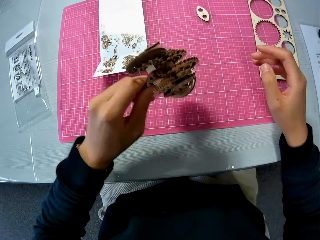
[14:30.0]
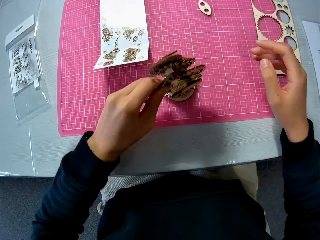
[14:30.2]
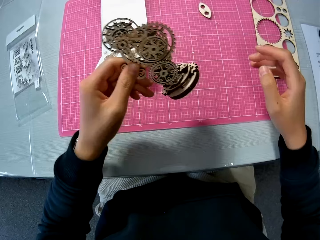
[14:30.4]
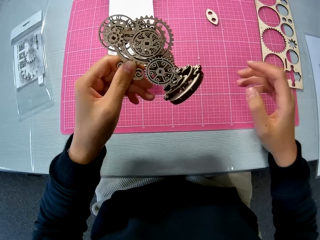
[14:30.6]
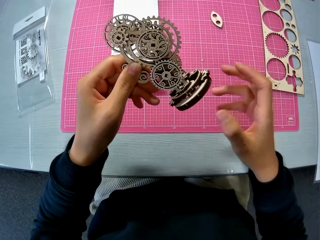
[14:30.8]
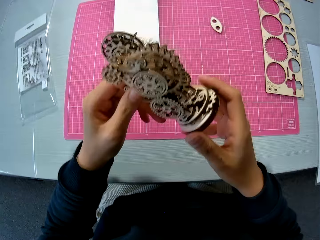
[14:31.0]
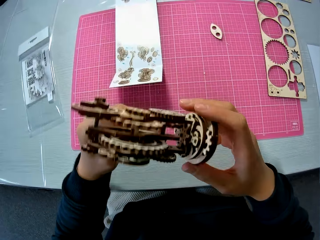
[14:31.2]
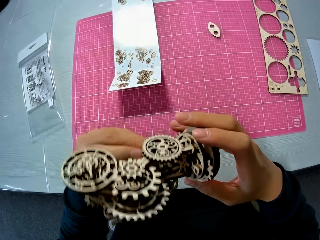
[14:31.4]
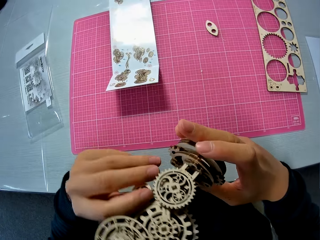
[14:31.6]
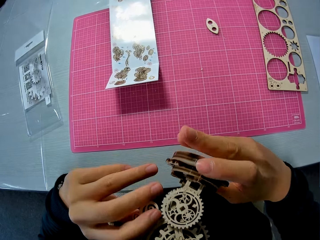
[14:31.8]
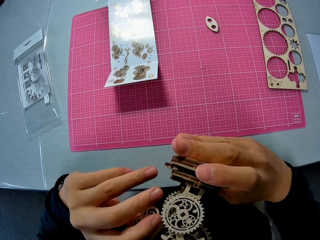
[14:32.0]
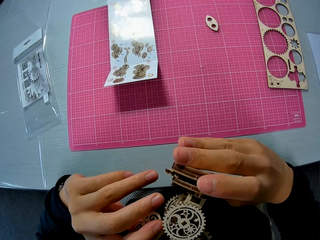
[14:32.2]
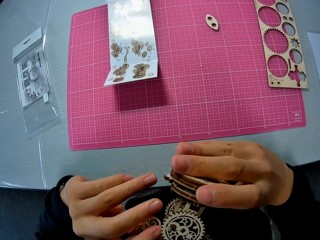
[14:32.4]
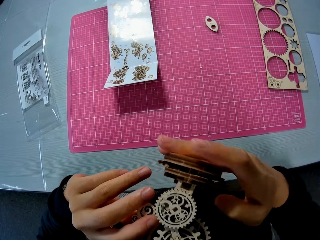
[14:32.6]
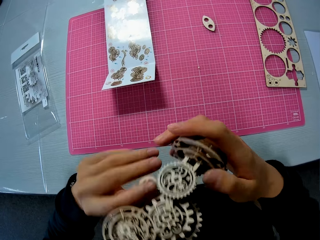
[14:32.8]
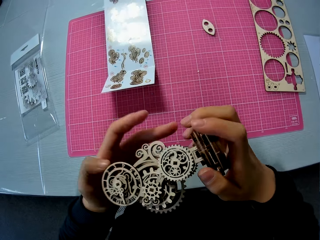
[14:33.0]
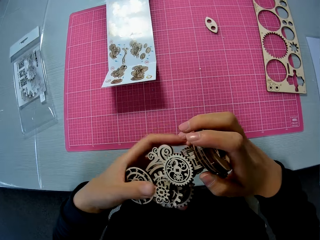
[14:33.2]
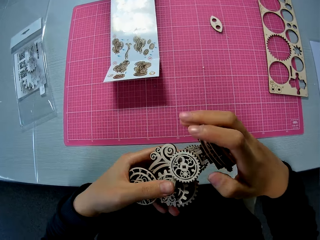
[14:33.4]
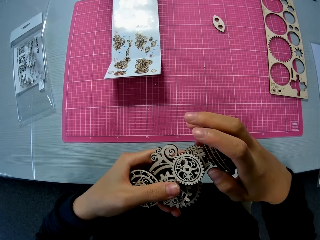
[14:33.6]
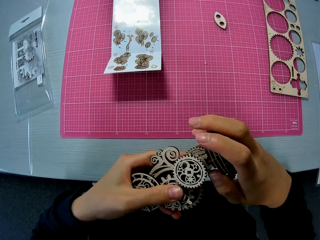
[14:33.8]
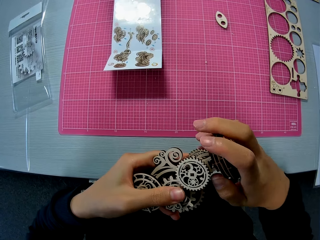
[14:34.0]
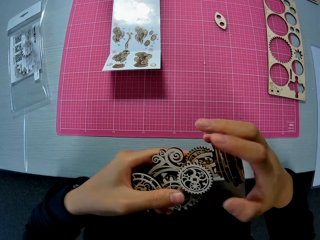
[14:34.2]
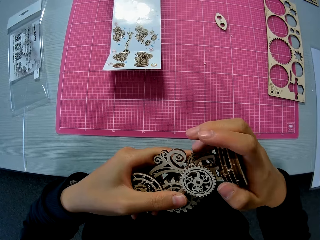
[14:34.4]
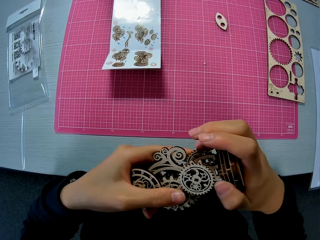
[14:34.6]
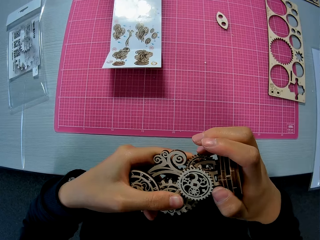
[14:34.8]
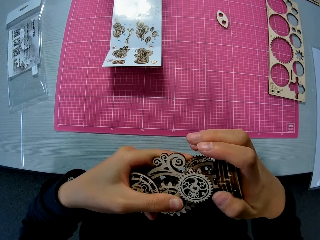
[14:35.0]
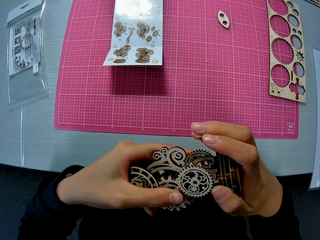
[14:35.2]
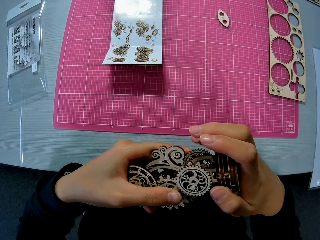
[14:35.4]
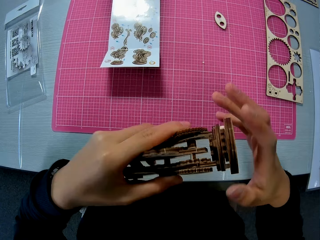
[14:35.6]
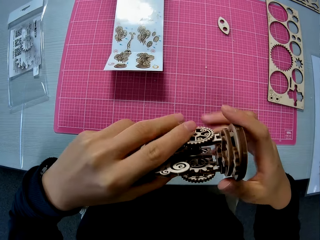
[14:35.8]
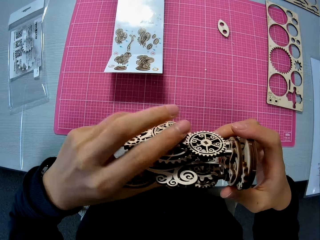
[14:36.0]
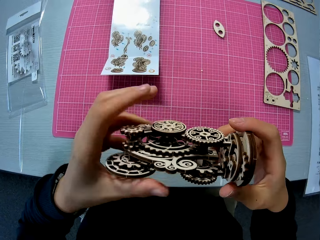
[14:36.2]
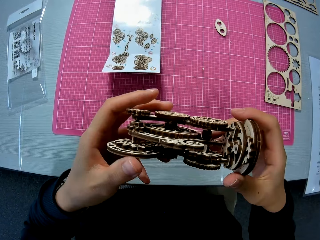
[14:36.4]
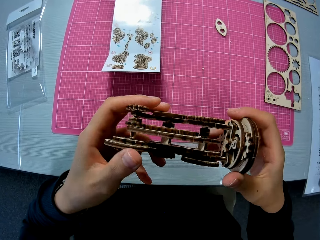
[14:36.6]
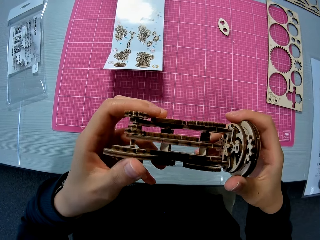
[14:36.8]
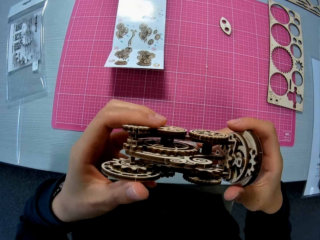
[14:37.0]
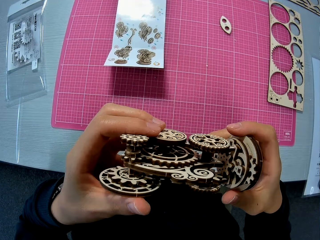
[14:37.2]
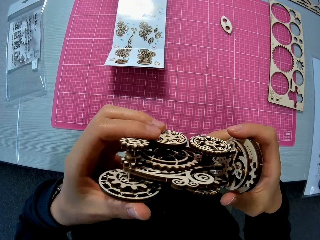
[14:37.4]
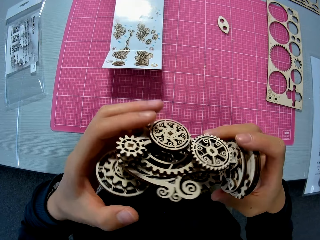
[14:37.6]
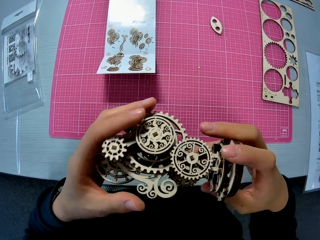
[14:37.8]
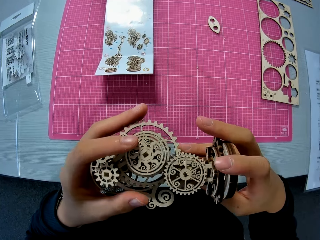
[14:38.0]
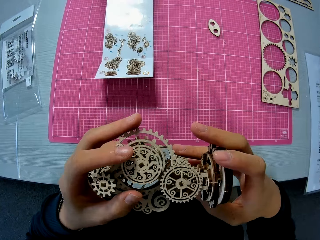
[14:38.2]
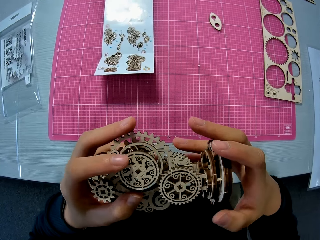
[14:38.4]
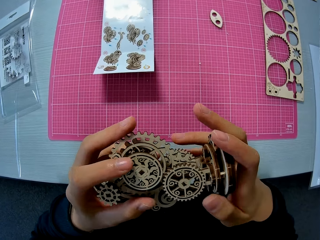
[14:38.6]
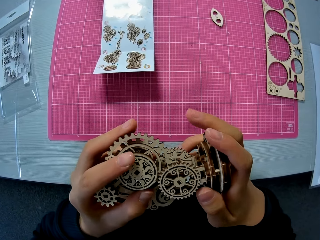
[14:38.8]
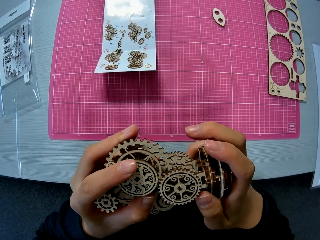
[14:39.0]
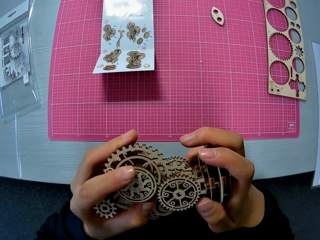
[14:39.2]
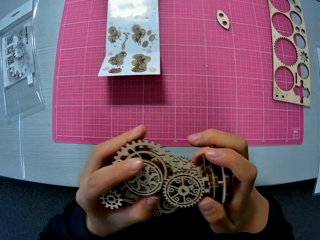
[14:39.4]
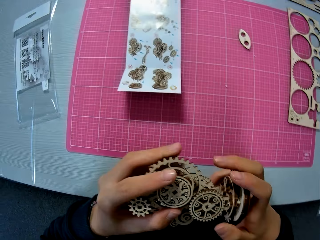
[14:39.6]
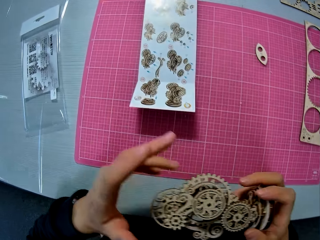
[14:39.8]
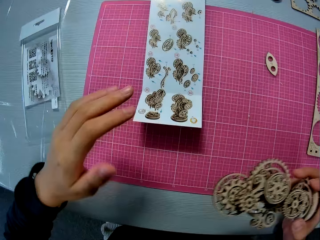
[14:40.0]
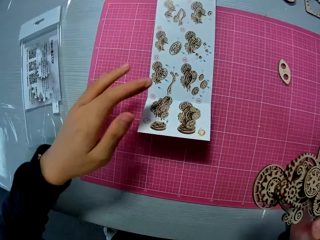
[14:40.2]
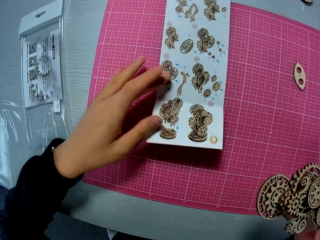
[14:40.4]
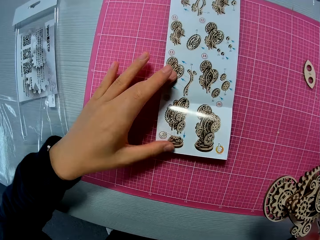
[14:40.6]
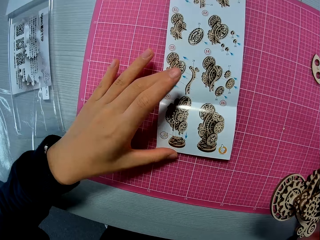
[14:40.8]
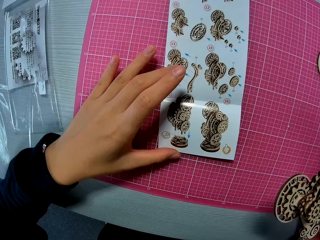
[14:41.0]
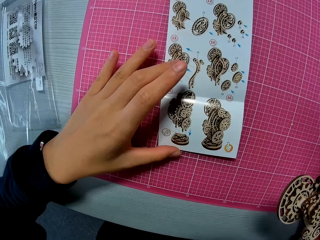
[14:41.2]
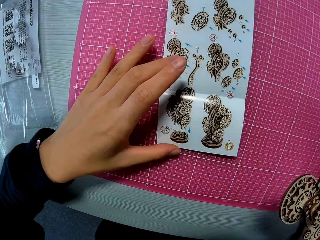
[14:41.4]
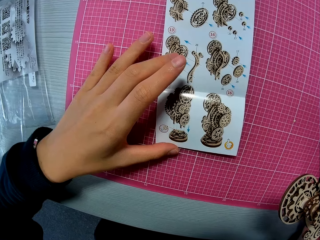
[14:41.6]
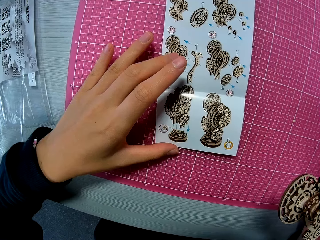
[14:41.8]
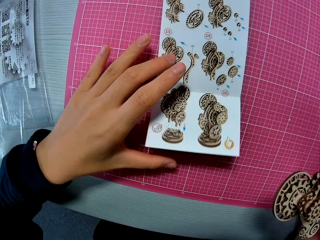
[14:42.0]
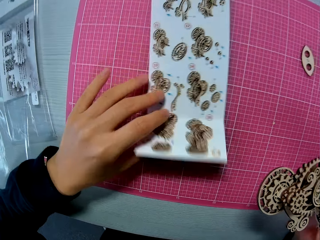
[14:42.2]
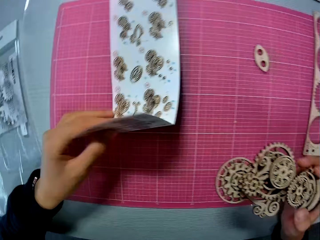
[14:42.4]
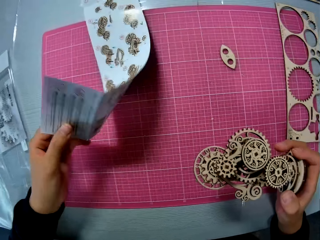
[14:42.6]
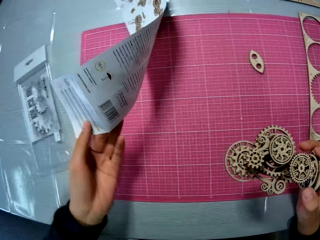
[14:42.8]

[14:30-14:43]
The camera wearer lifts it. They hold it. They turn it. They fix its base. They turn it. They touch as they turn it. They touch the steampunk clock manual on the table.

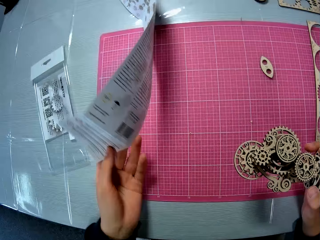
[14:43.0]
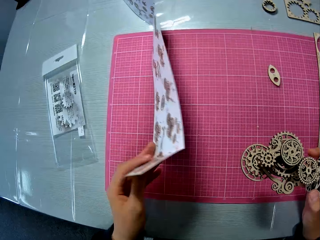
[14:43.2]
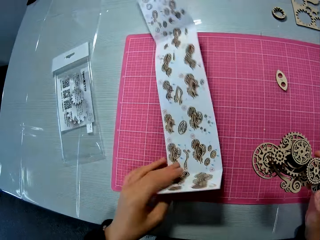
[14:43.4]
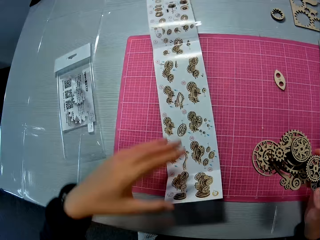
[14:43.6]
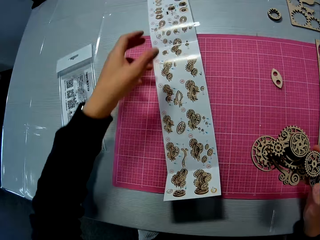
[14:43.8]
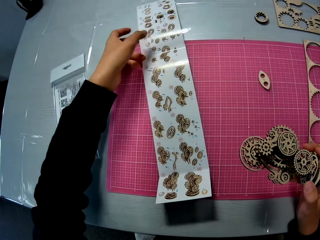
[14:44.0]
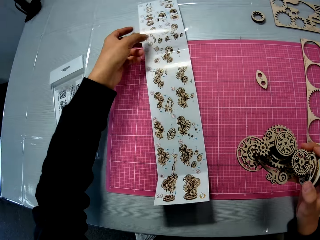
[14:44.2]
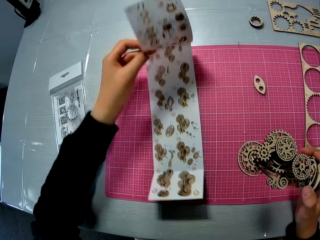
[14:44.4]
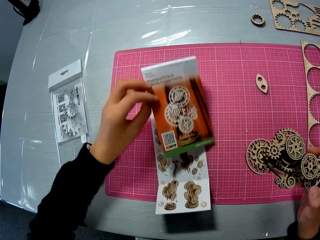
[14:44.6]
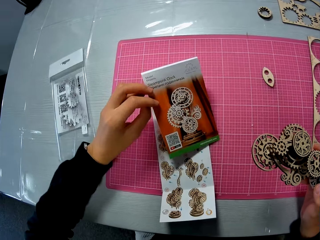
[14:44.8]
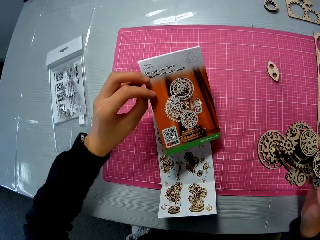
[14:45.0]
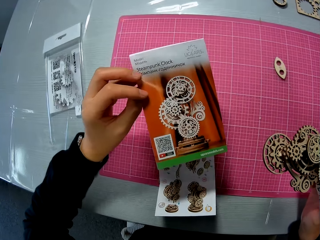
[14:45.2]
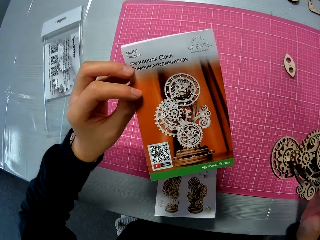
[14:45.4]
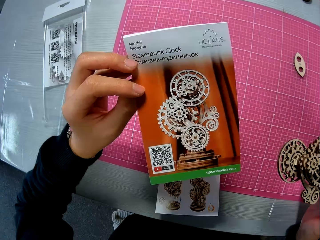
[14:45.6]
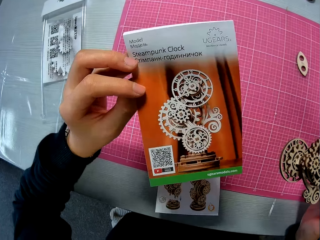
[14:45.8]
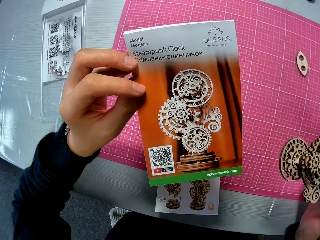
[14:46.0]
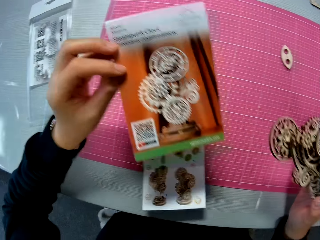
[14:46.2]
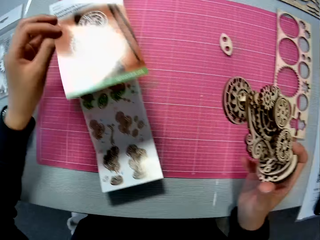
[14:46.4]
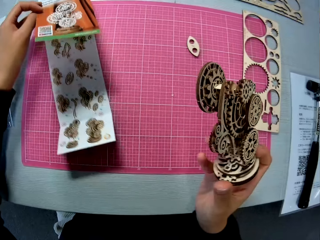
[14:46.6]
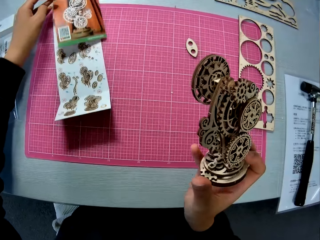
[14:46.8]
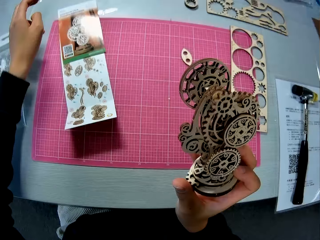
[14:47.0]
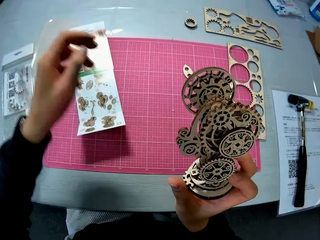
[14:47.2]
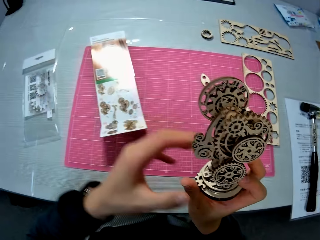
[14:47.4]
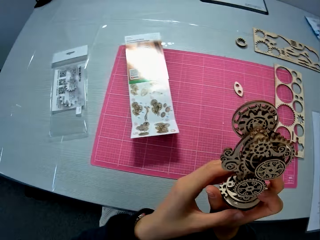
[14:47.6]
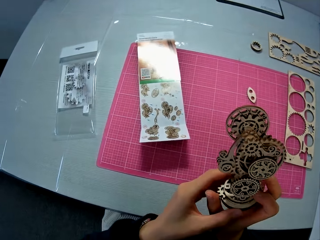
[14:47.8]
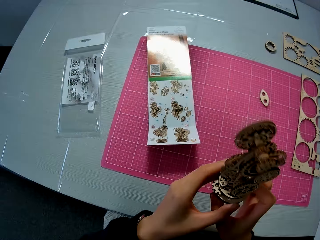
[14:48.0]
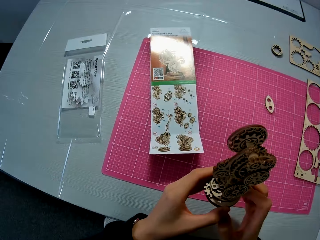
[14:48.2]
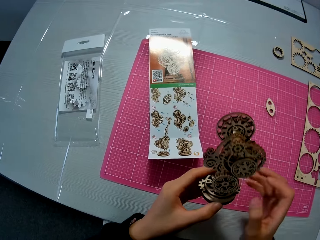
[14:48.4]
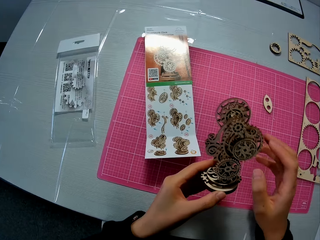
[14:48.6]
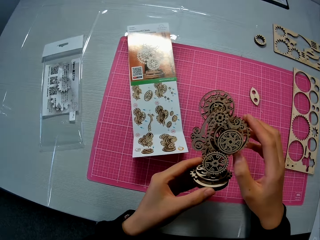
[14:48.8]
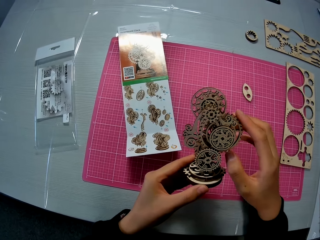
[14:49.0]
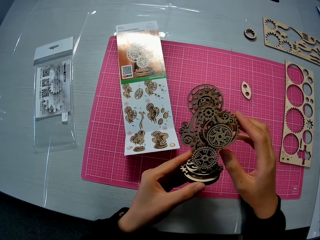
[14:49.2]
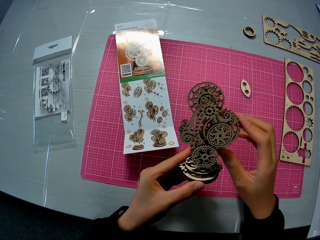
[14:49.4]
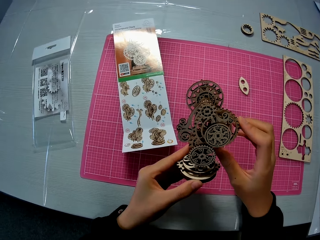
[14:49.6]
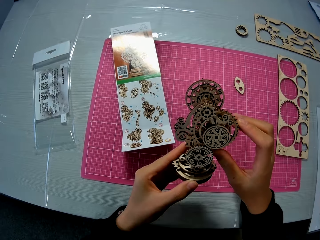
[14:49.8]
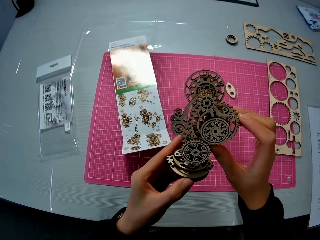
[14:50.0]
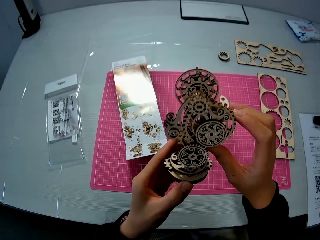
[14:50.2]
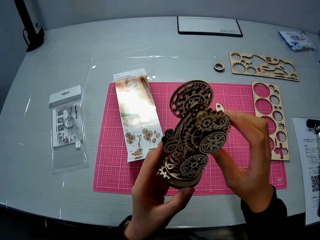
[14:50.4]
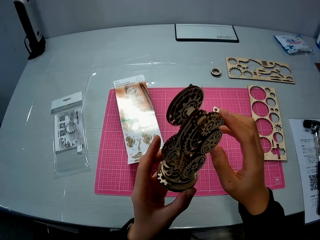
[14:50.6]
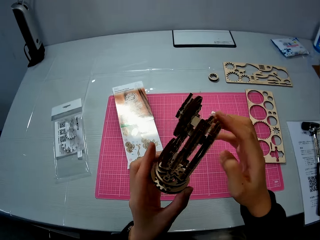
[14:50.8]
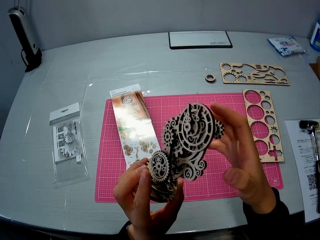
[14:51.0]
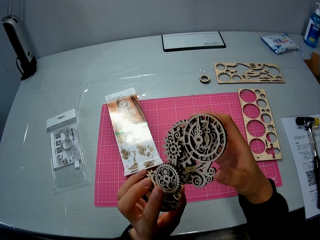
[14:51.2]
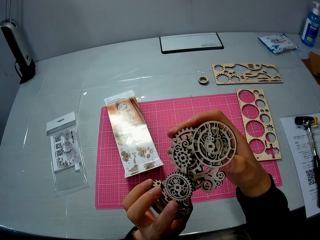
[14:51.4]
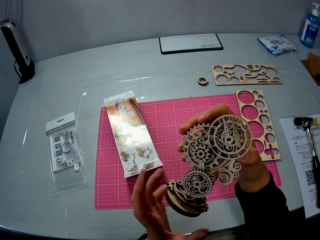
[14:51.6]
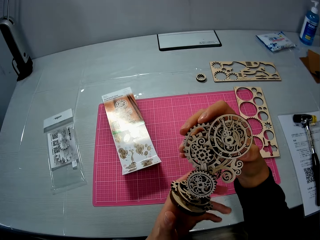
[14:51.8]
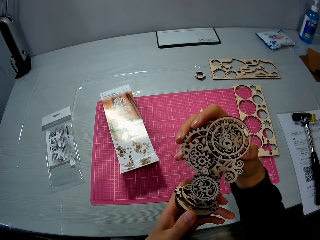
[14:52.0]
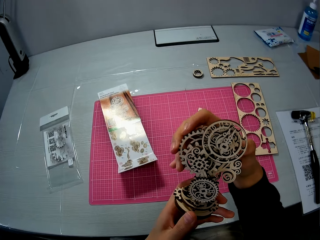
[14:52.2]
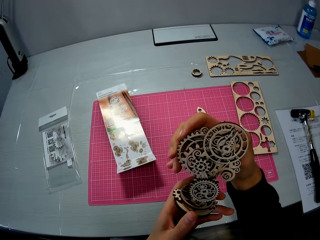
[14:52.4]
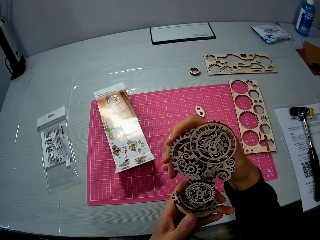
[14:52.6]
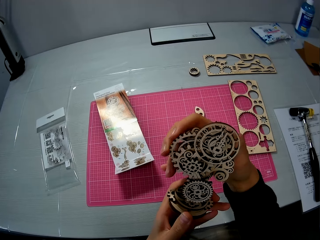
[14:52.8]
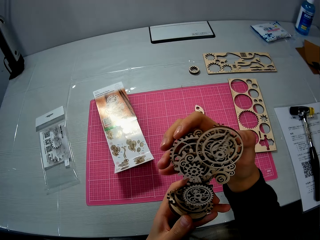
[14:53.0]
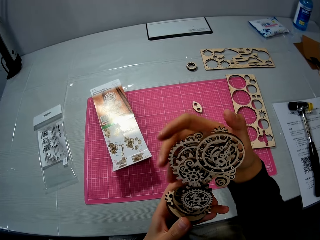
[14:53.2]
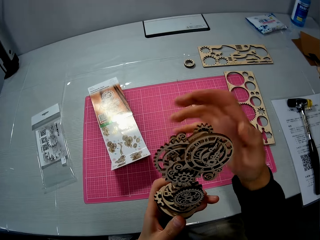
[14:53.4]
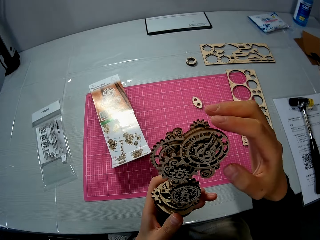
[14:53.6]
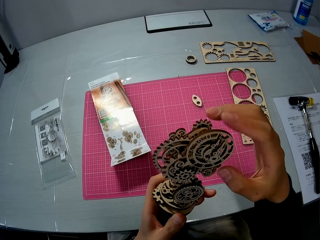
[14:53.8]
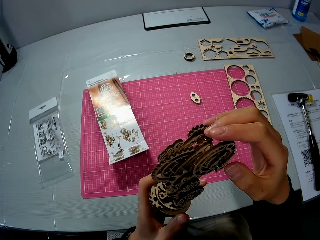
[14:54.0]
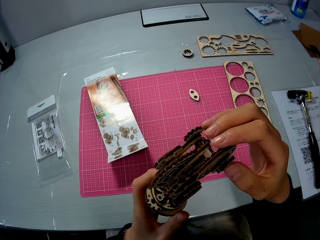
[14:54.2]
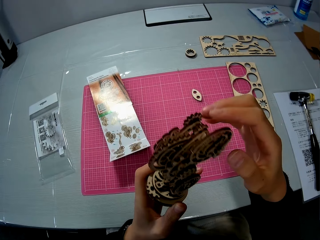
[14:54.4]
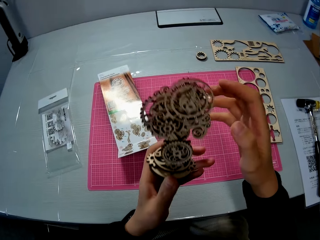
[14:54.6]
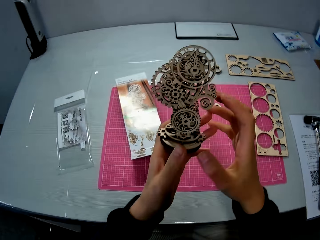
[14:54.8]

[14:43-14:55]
The camera wearer turns the paper. They turn it. They lift the steampunk clock manual. They put the paper down. They touch the laser cut wood craft kit. They pick up the steampunk clock. They rotate it. They continue to adjust the steampunk clock. They lift it. They turn it. They rotate it. They touch it.
